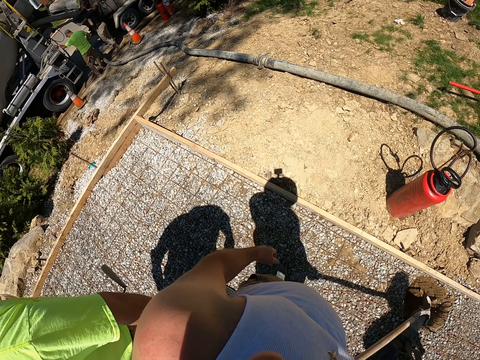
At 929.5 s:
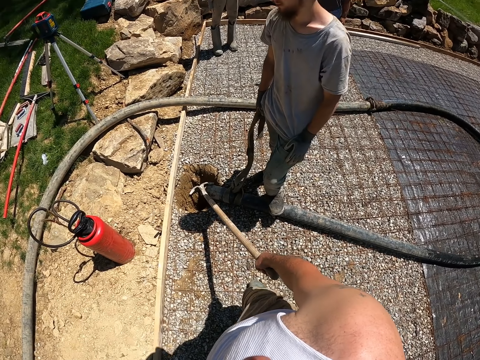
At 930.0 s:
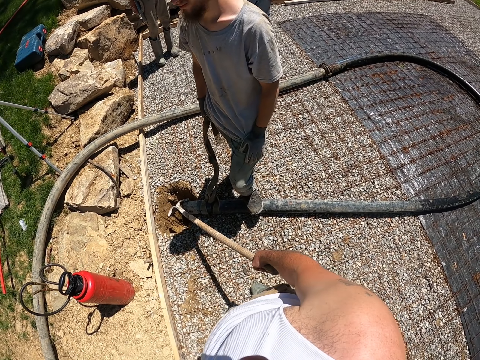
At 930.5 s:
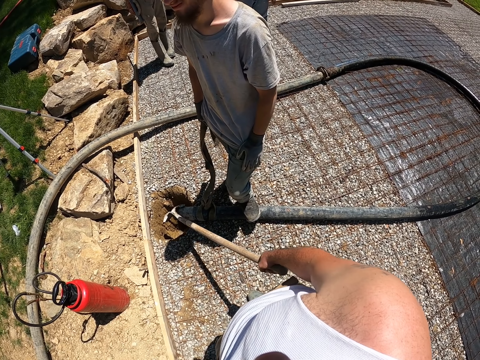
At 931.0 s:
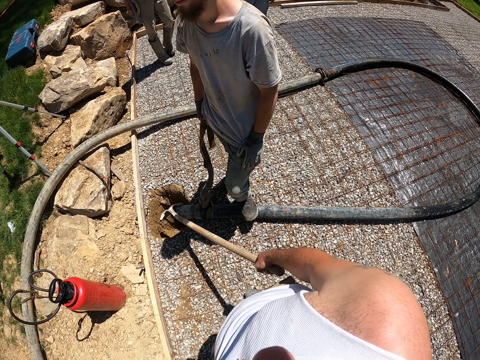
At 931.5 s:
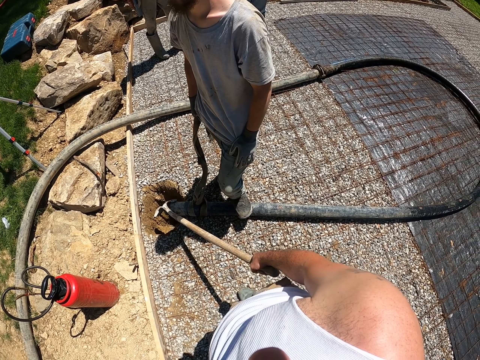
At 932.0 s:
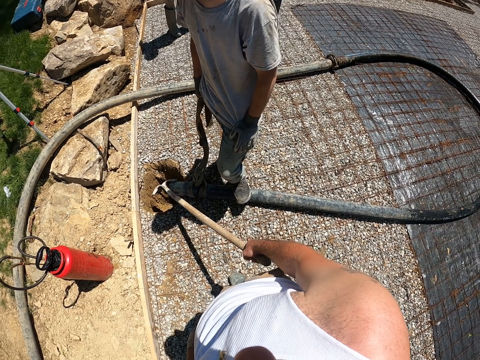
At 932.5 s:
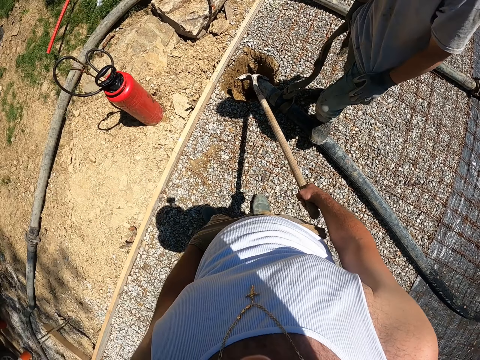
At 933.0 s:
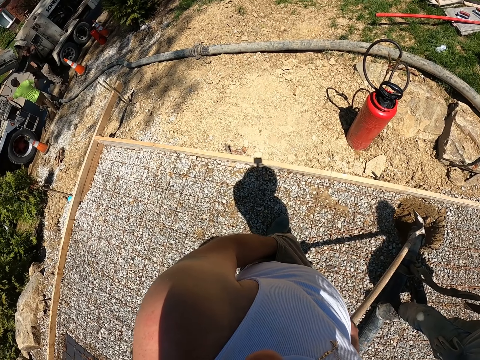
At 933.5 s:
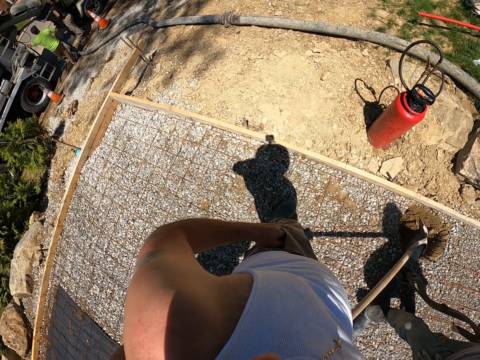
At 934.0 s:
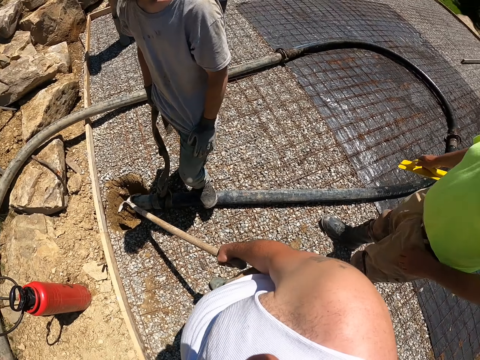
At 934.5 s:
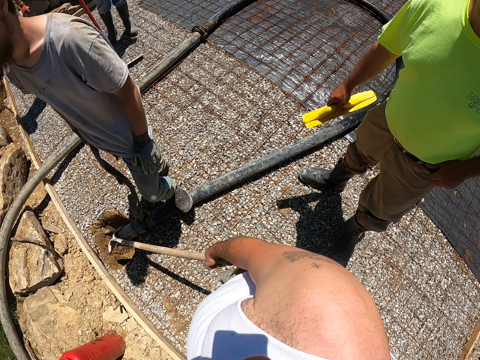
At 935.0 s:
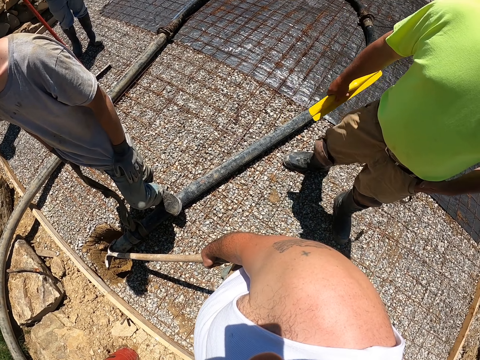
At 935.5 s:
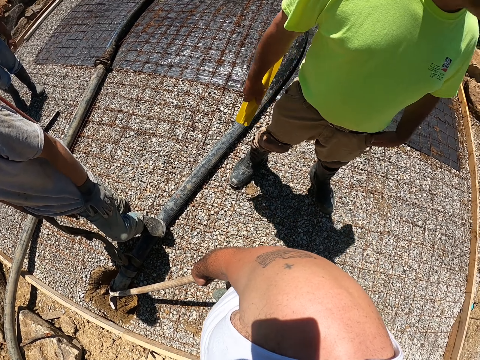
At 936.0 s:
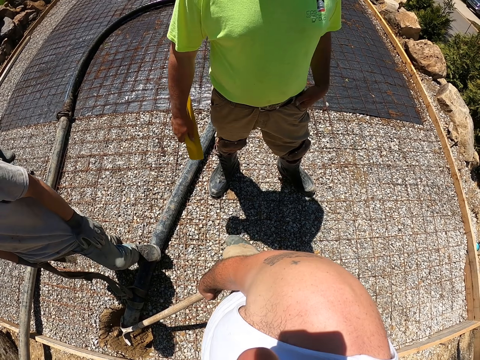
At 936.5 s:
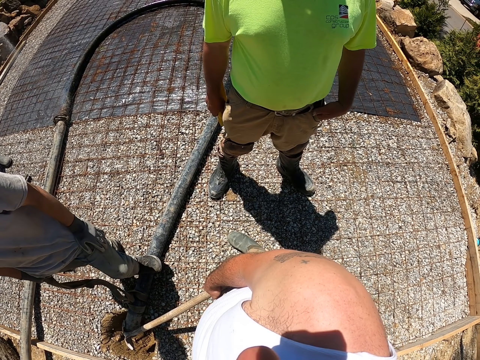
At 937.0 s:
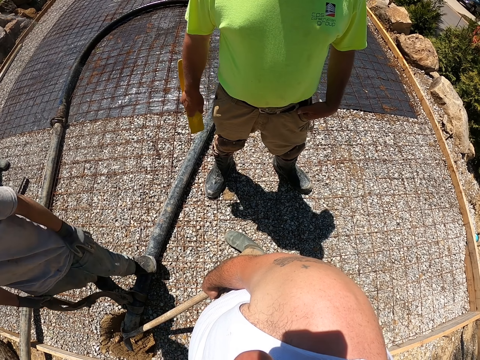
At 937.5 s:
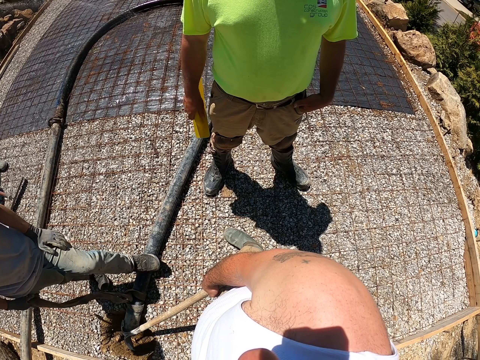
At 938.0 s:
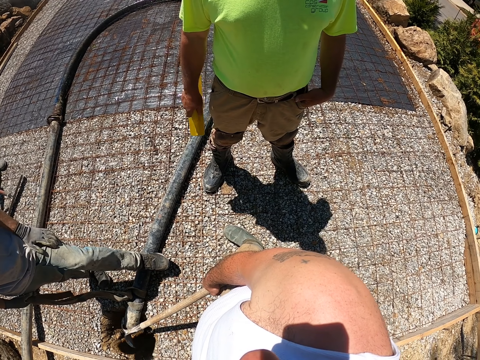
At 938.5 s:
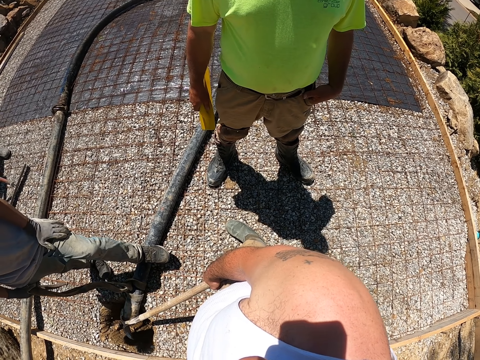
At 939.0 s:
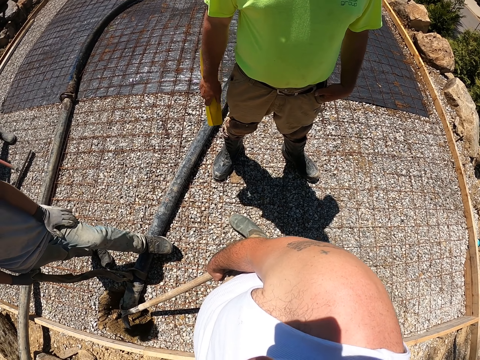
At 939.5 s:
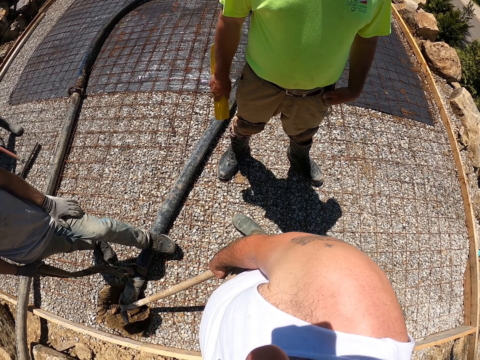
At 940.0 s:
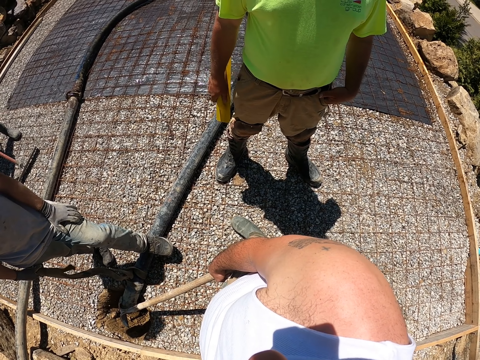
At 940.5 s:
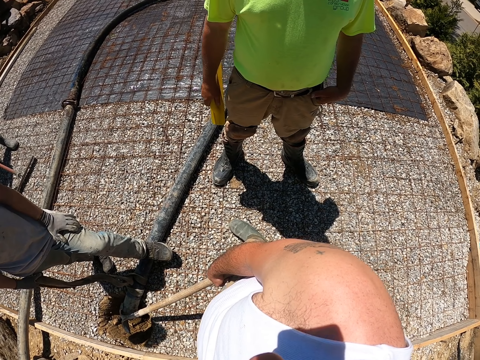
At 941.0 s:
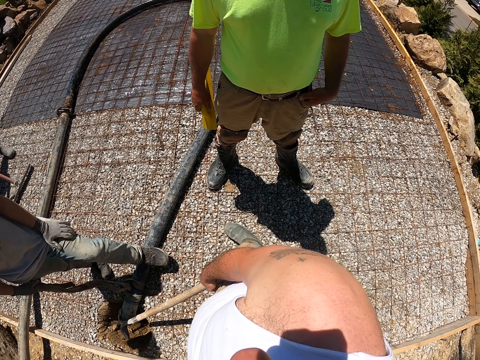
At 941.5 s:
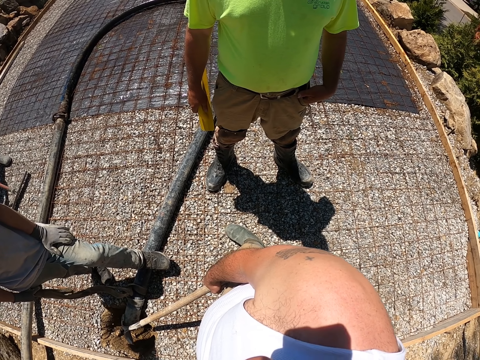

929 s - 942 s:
The camera wearer looks around. A man stands behind the camera wearer.

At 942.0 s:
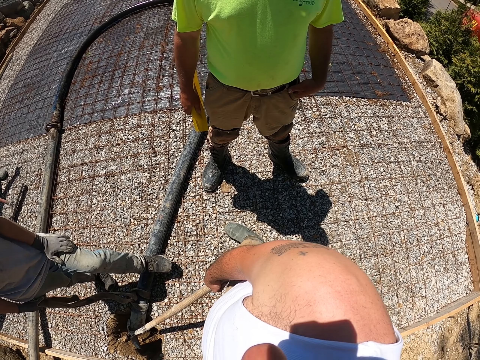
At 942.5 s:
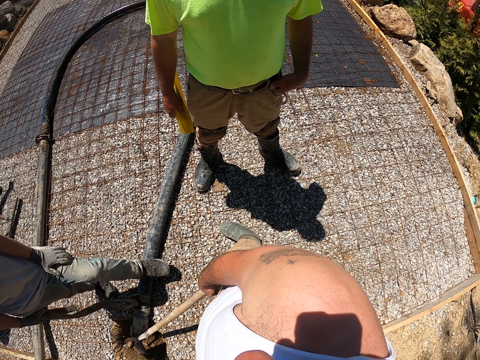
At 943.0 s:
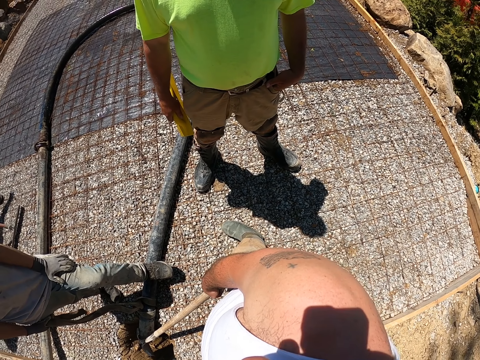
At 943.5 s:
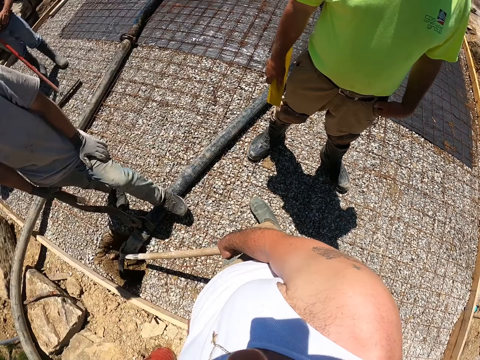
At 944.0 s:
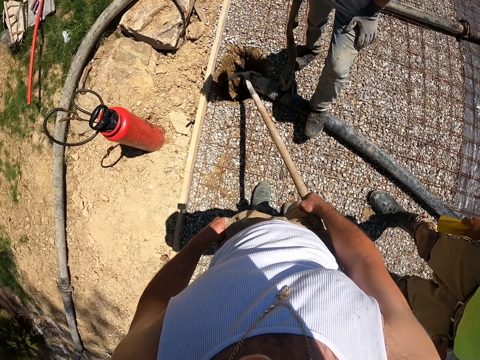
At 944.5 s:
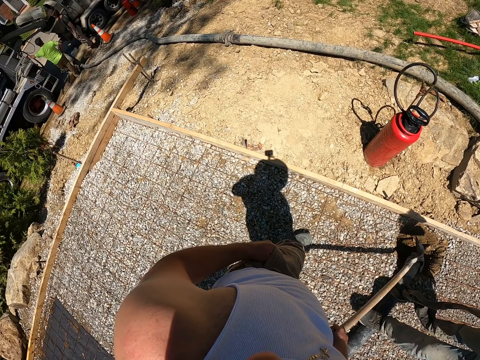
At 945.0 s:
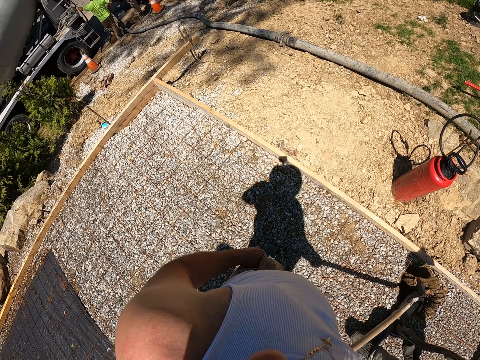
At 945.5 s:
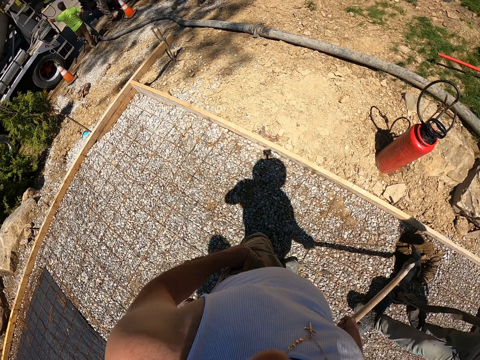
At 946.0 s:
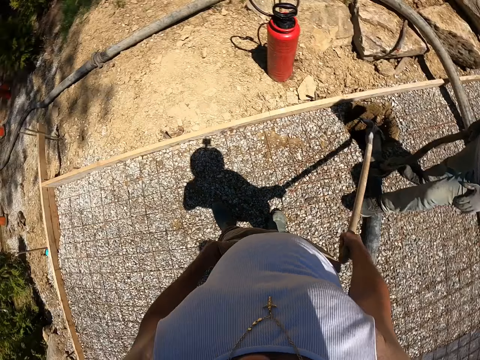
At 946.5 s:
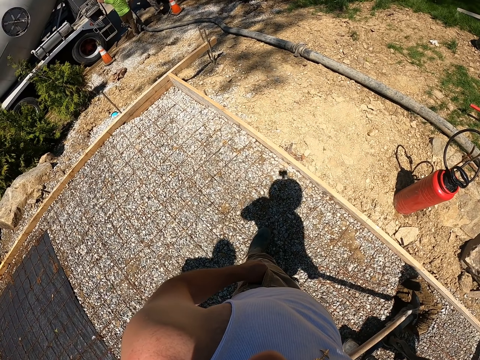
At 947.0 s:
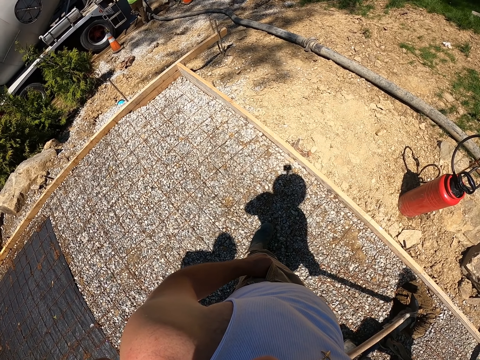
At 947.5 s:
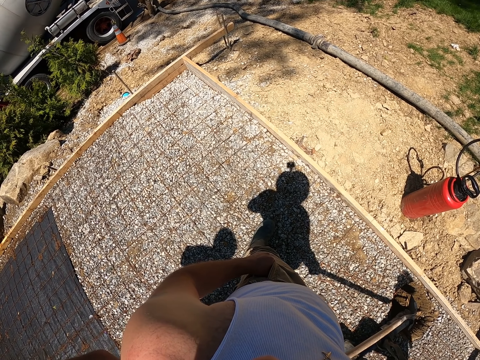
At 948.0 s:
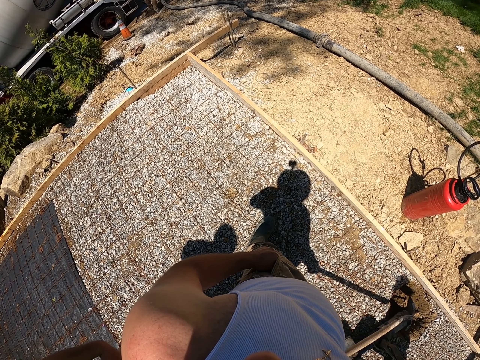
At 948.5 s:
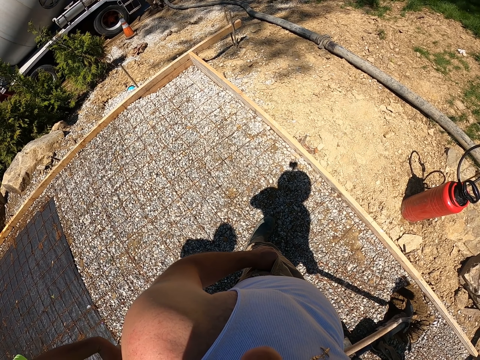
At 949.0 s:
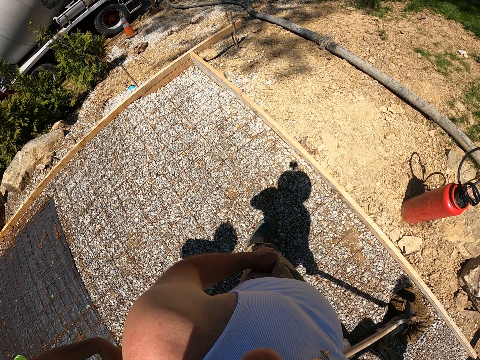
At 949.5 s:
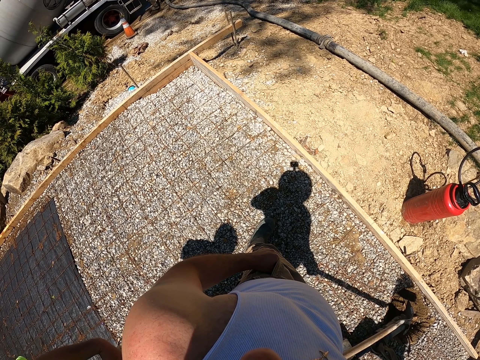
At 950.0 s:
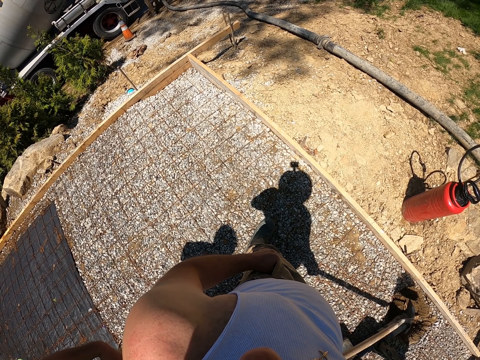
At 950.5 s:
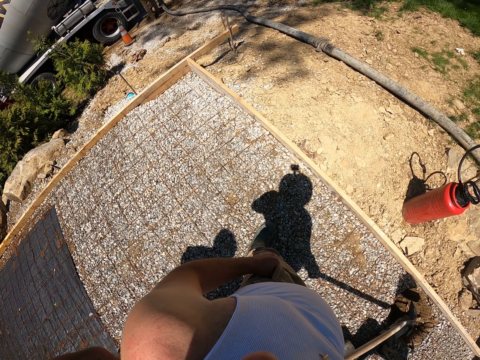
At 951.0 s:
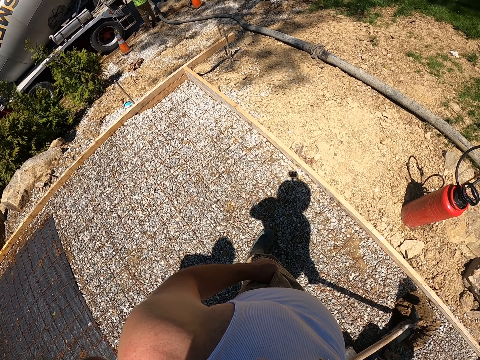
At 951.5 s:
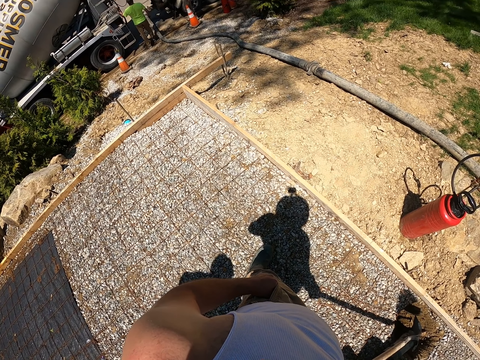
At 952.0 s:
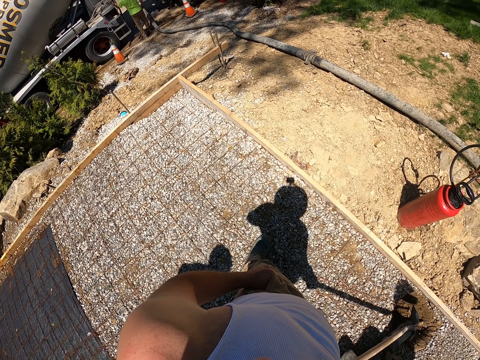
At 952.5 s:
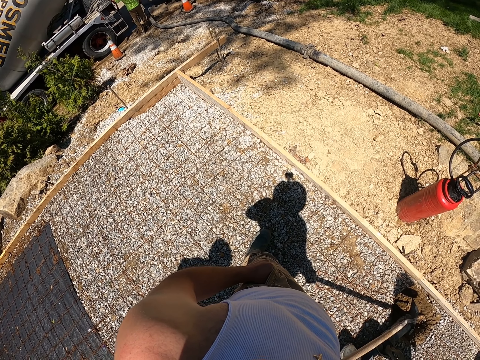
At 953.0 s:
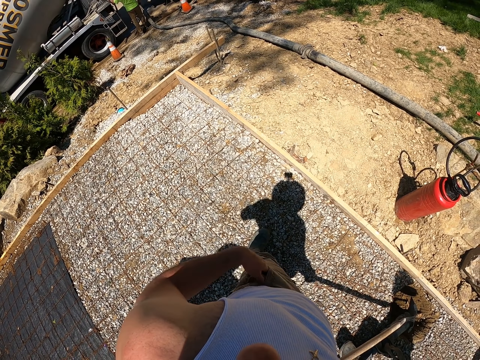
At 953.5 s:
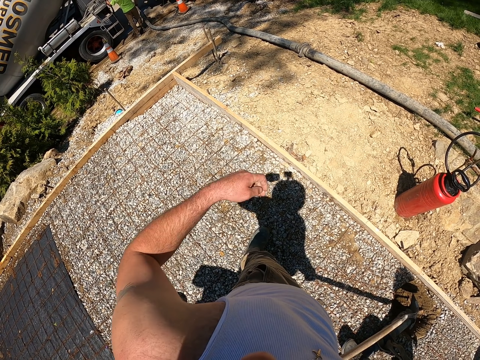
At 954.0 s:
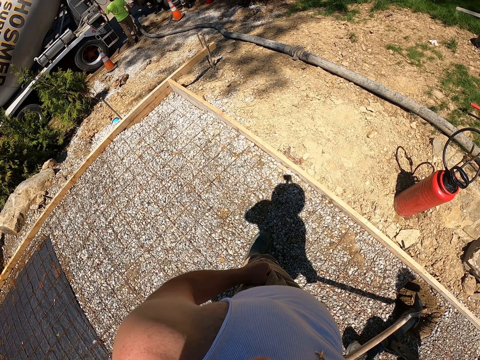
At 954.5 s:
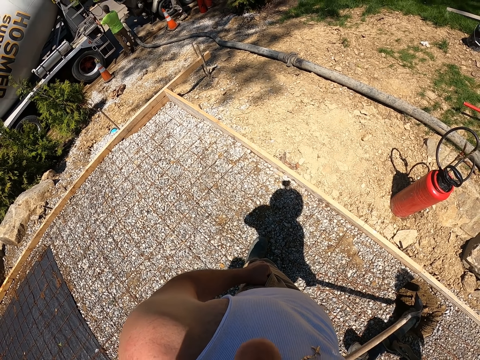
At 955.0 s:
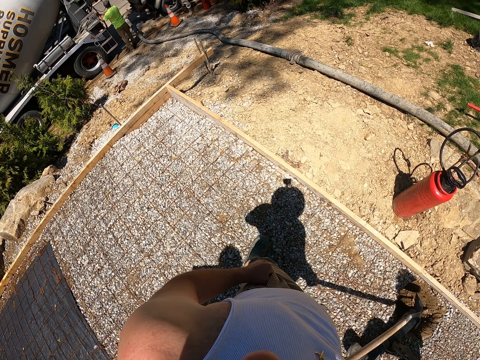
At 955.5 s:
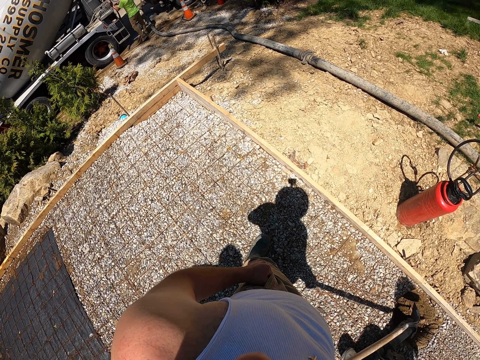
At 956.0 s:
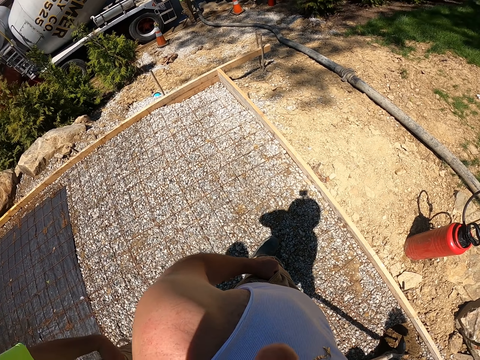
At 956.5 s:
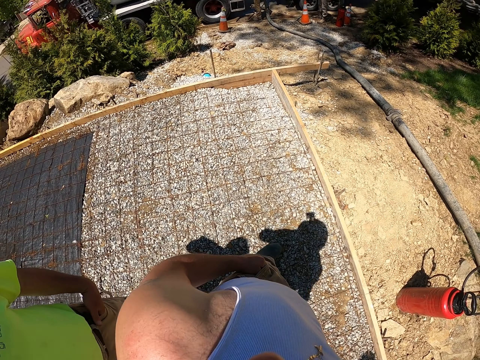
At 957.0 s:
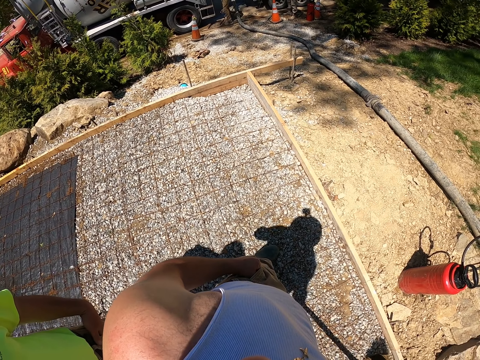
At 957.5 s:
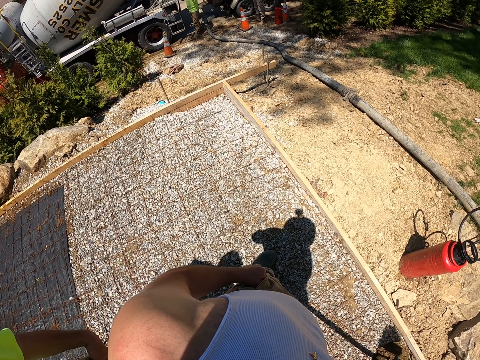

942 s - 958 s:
The camera wearer looks around. They put a hand in the pocket. They lift the hand up. They put the hand in the pocket.
